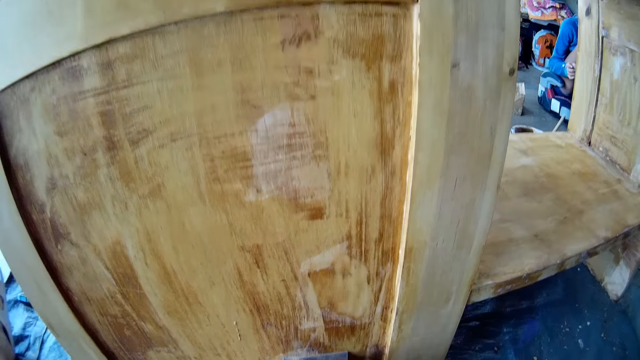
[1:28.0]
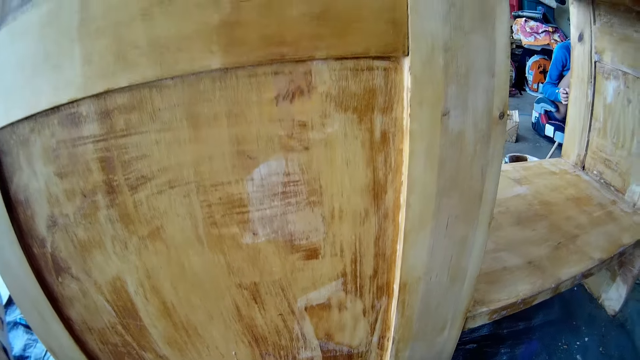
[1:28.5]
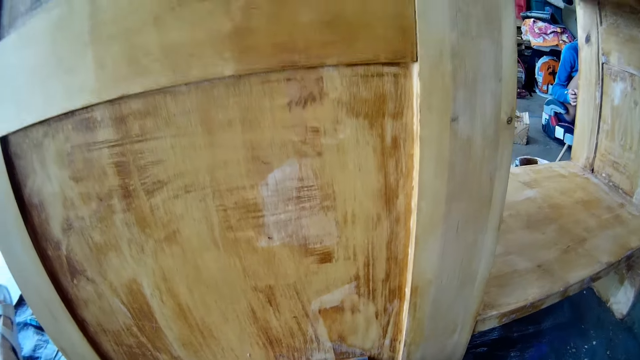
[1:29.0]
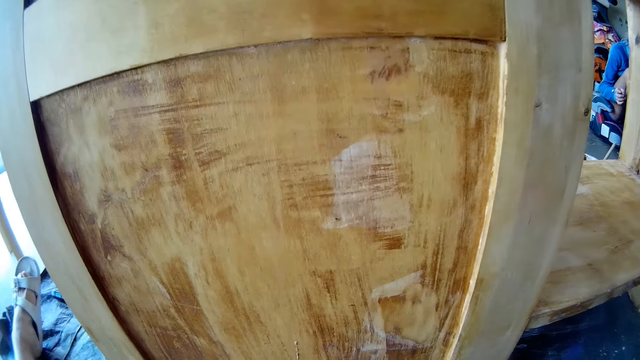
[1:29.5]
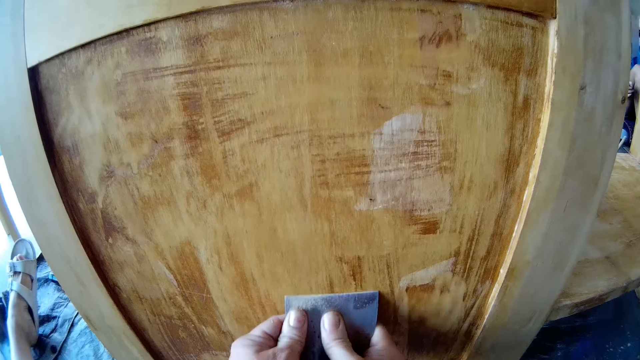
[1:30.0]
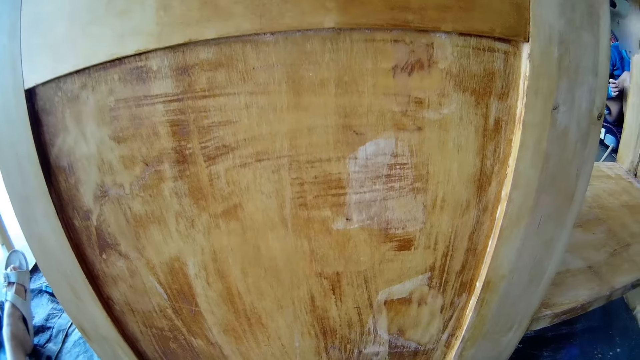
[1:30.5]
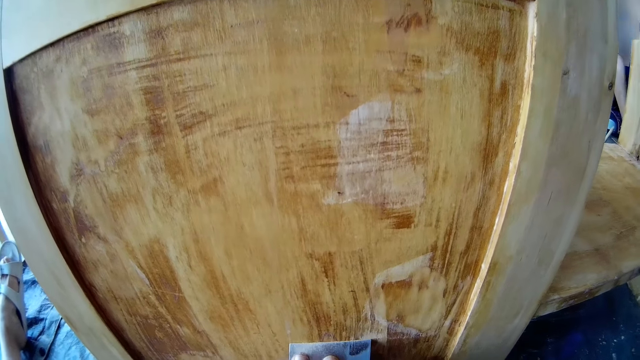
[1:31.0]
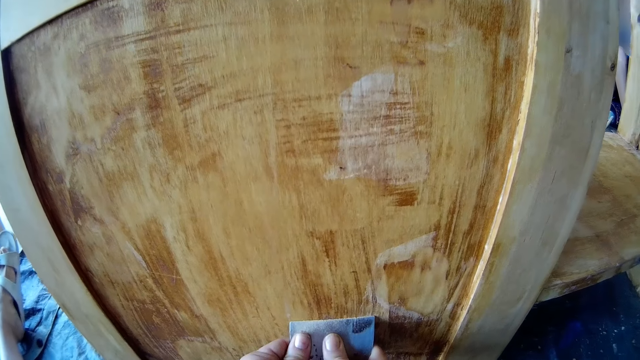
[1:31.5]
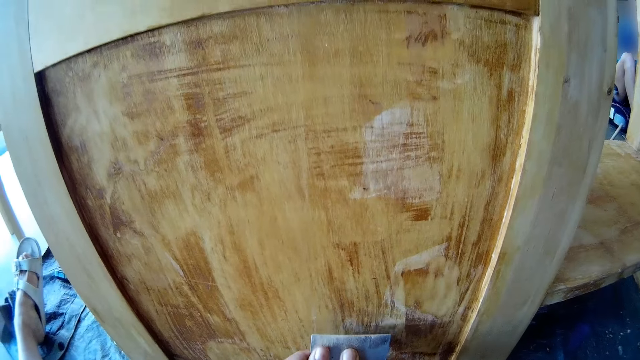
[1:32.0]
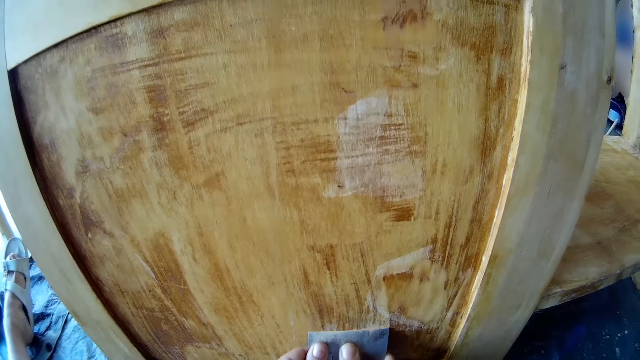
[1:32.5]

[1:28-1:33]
The camera wearer removes paint from the cabinet.

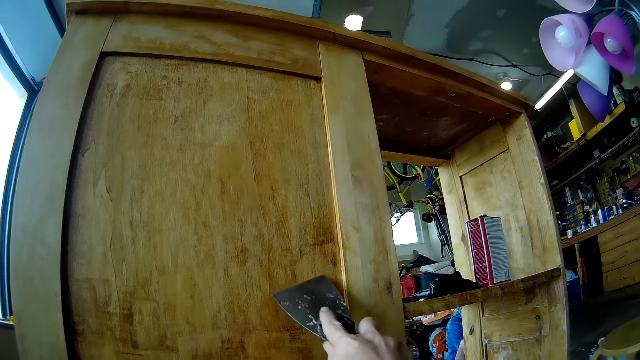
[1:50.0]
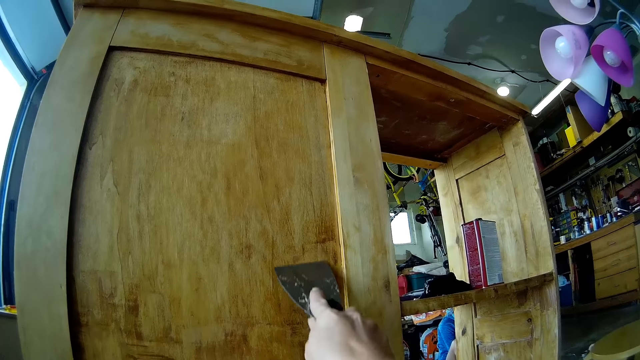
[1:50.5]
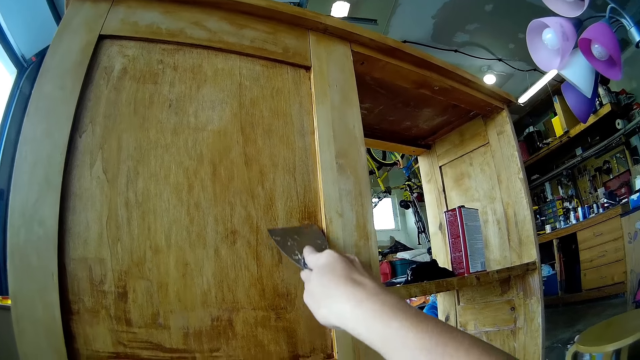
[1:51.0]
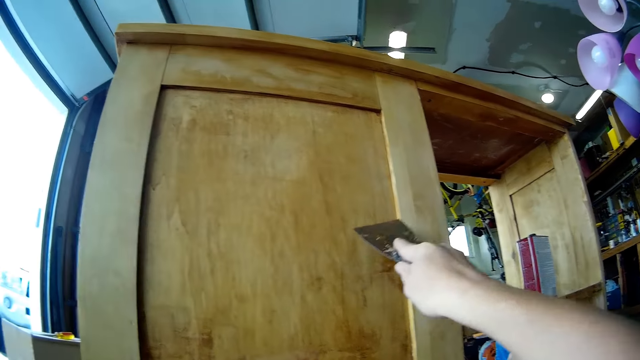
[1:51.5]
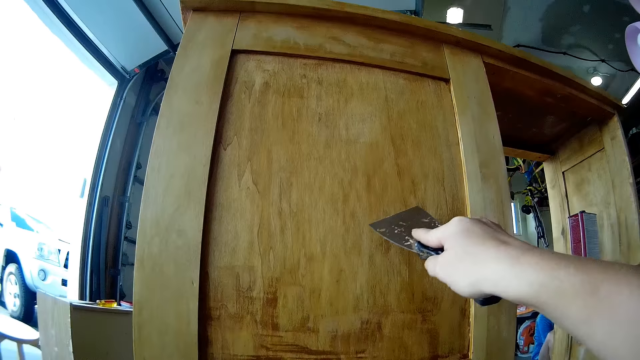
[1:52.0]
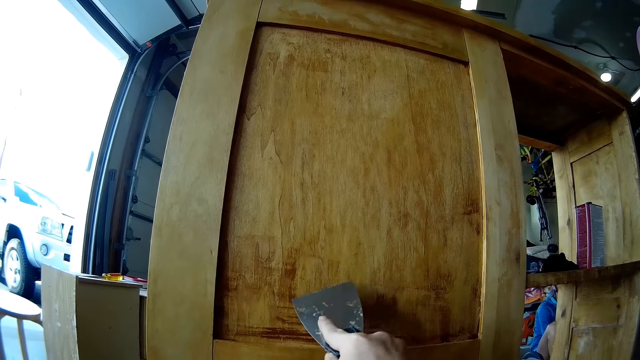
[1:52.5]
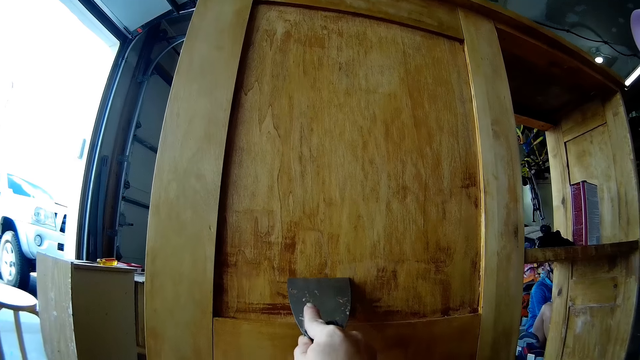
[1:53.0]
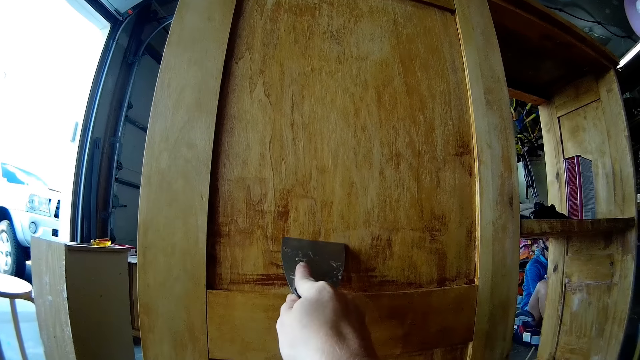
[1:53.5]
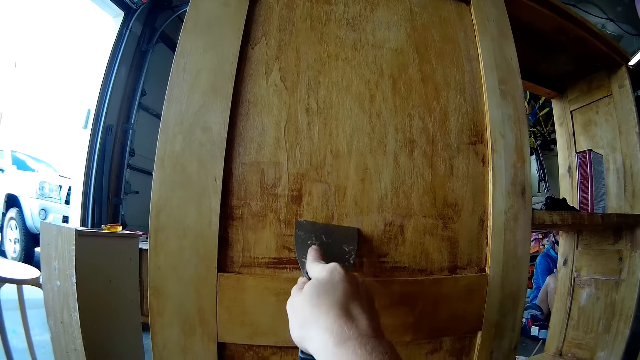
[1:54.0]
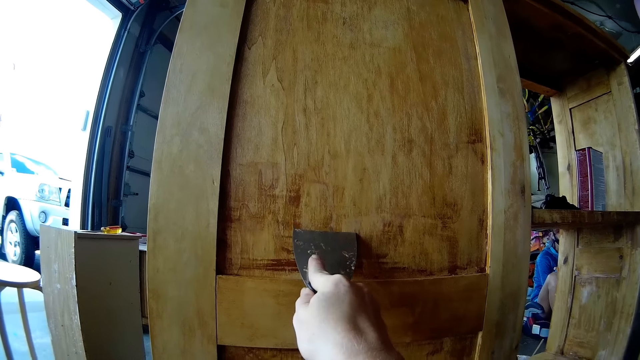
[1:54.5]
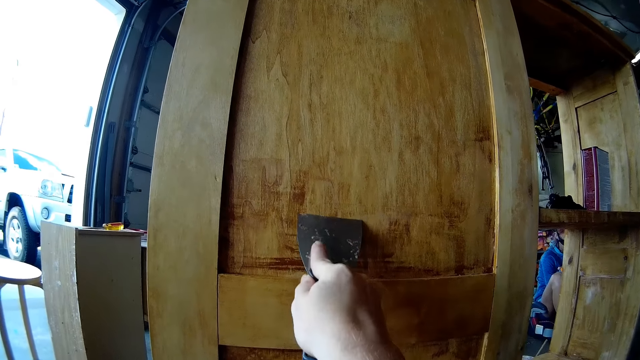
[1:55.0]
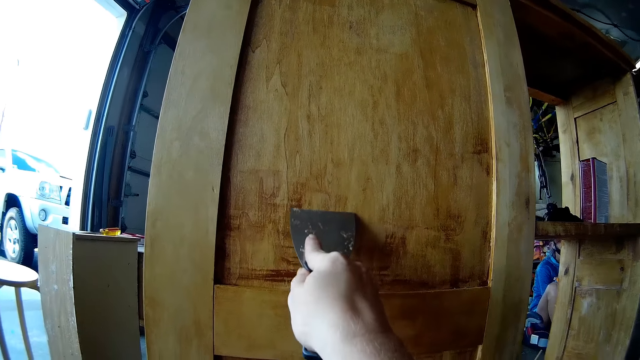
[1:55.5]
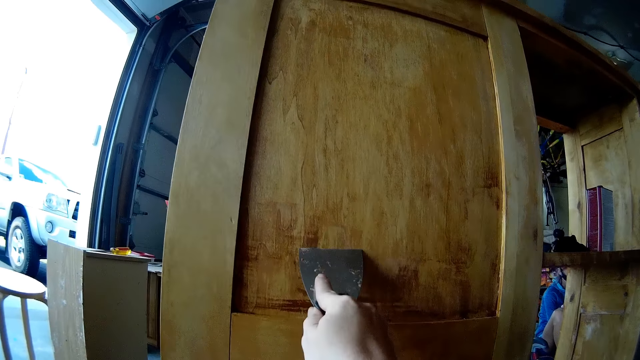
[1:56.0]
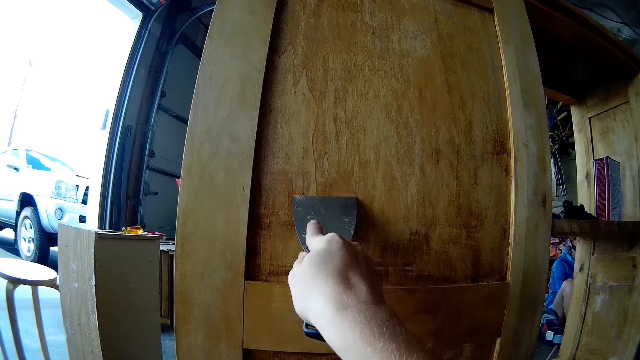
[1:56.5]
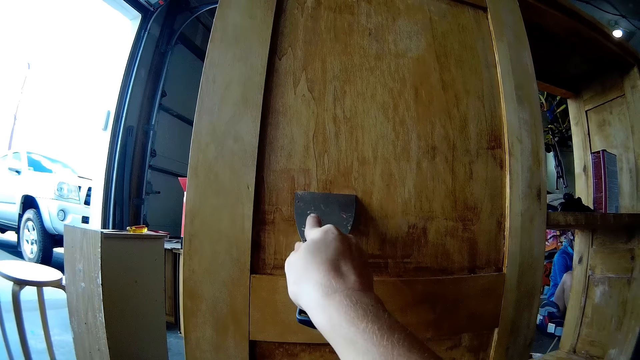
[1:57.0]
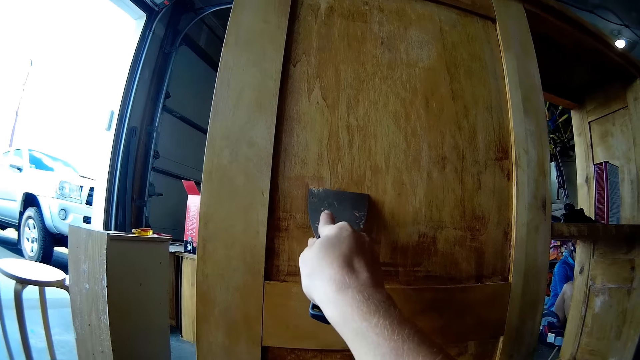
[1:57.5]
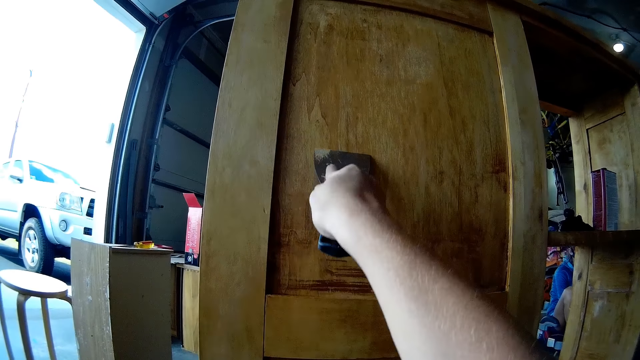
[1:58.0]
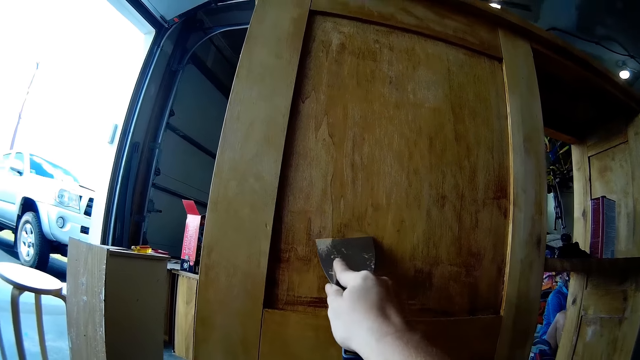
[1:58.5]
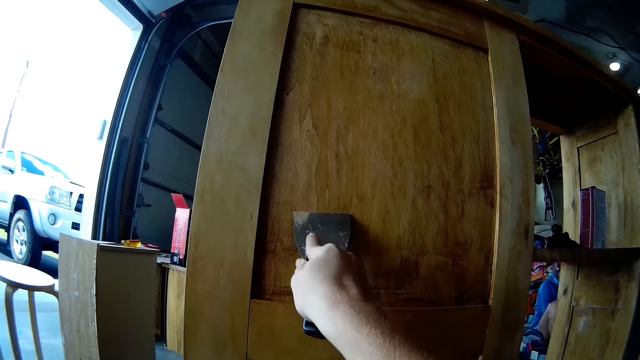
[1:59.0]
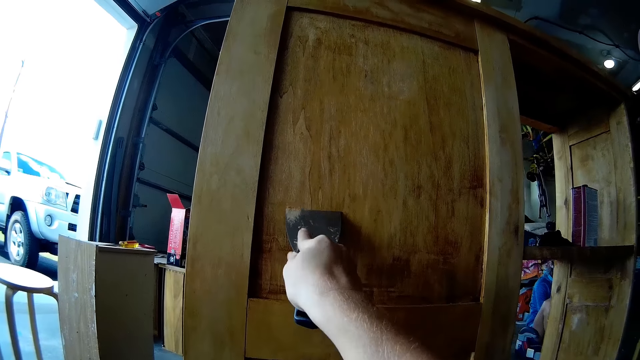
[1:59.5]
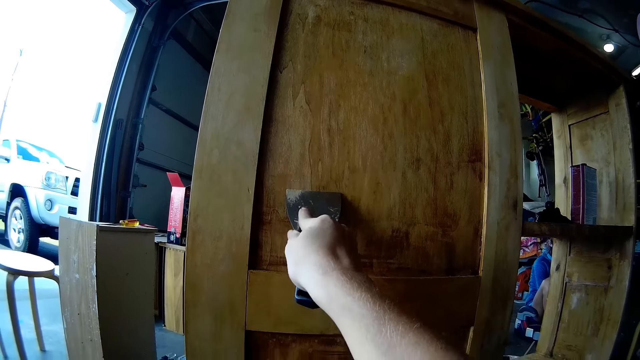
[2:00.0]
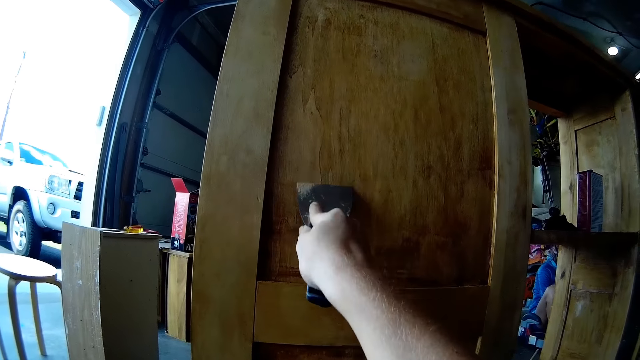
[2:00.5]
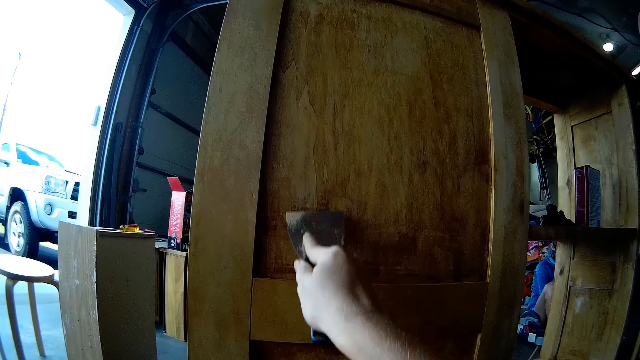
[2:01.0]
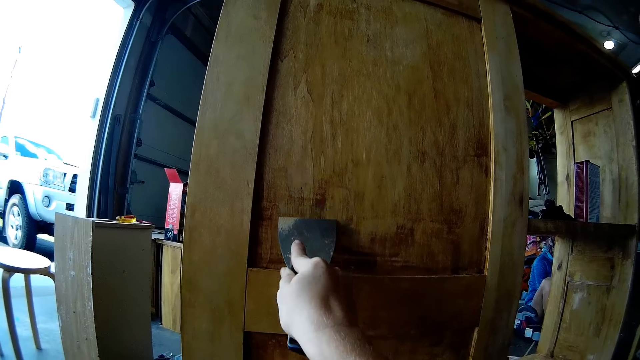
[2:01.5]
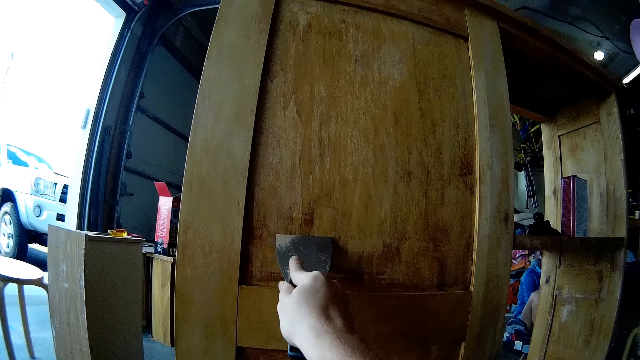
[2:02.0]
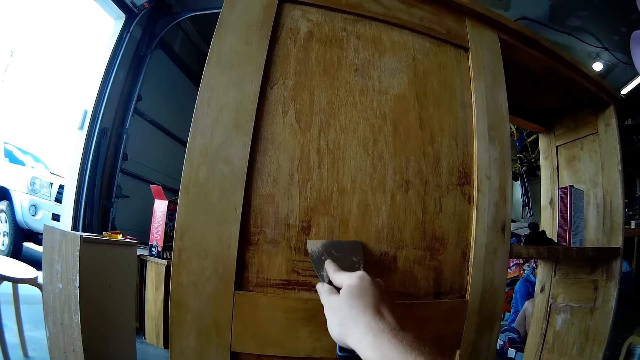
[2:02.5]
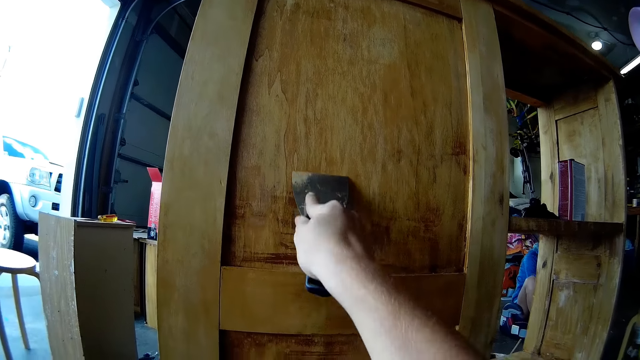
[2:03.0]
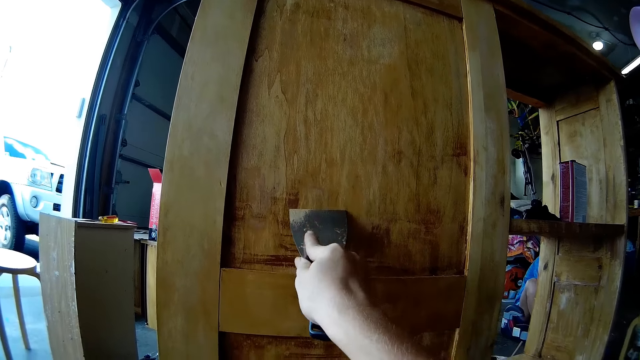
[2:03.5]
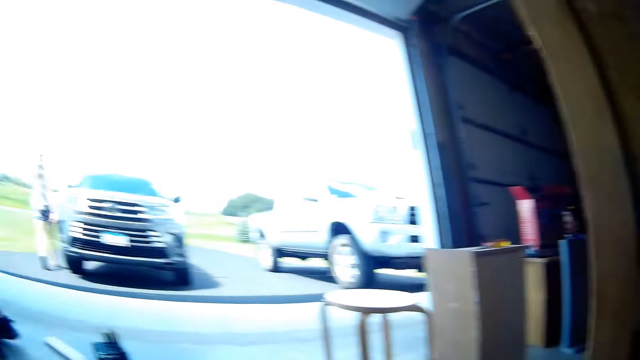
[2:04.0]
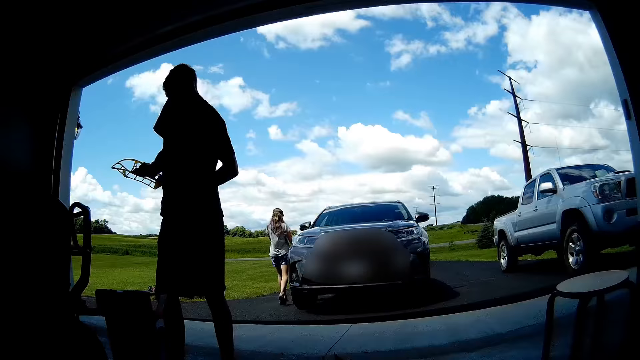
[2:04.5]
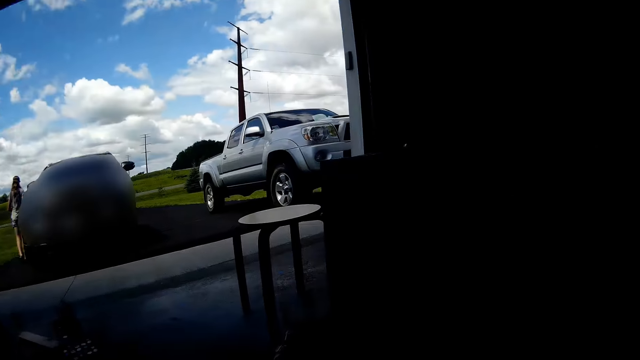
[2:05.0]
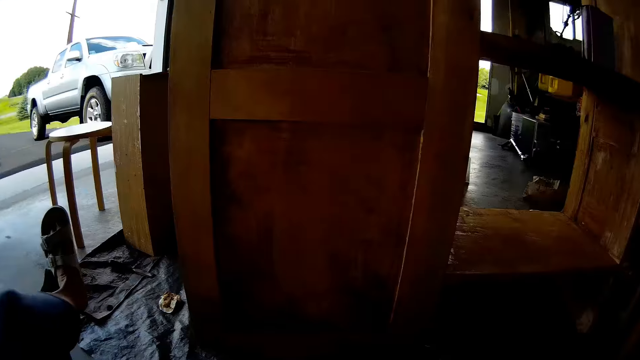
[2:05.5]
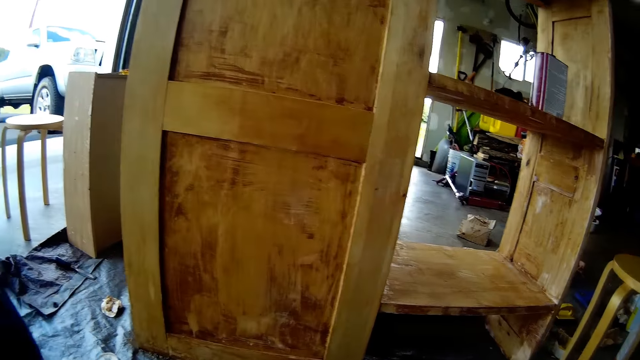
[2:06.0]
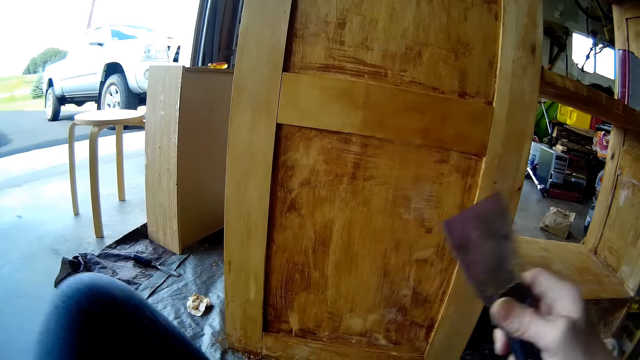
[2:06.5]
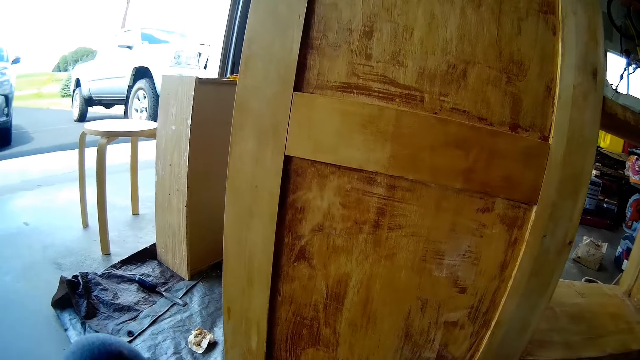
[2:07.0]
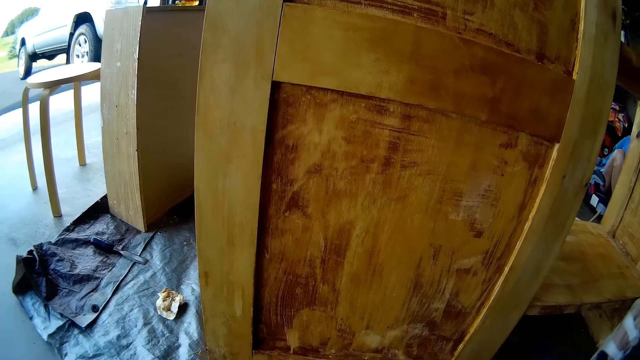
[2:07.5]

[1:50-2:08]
The camera wearer scratches on the table with a scraper. They remove paint from the cabinet. A man stands on the floor. The camera wearer looks around. The man holds something. A woman moves around. The camera wearer sits on the floor. They look around.
